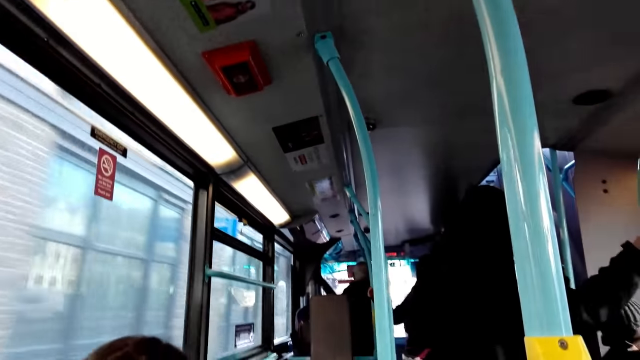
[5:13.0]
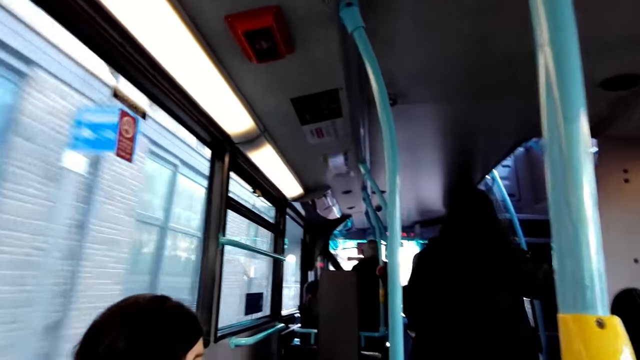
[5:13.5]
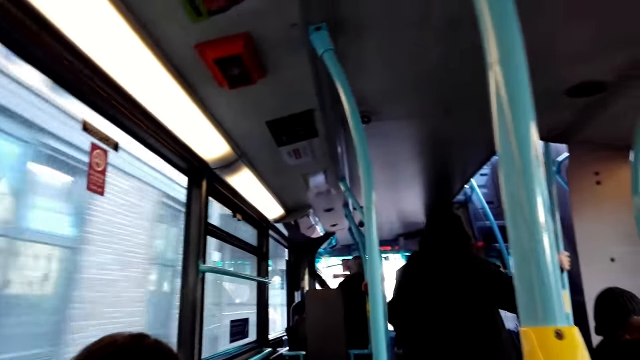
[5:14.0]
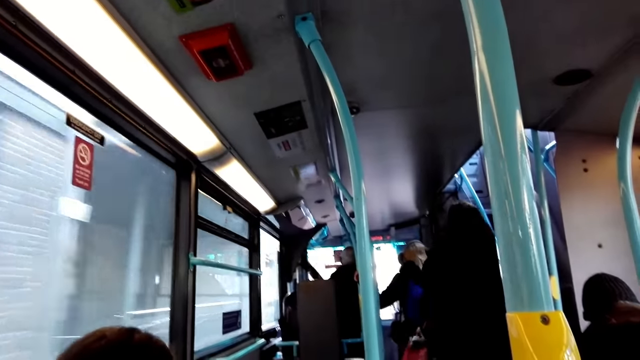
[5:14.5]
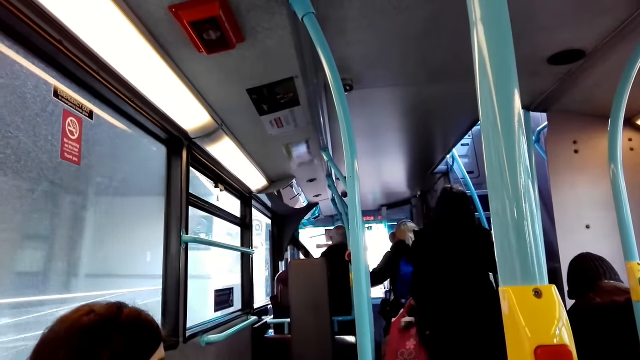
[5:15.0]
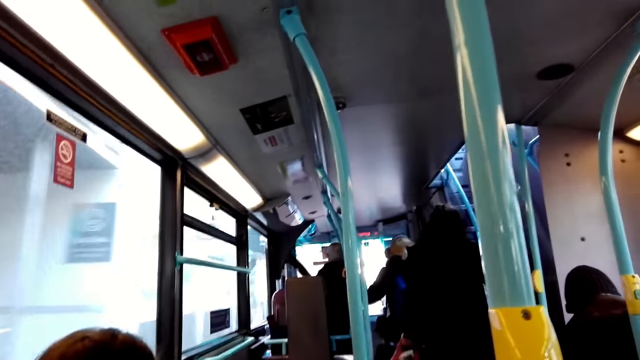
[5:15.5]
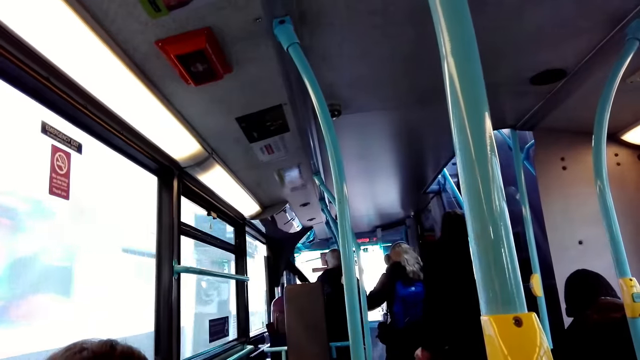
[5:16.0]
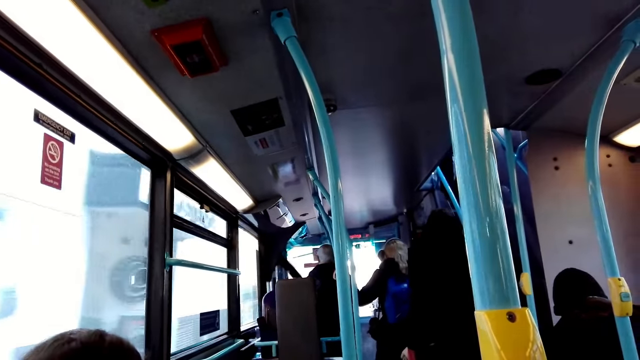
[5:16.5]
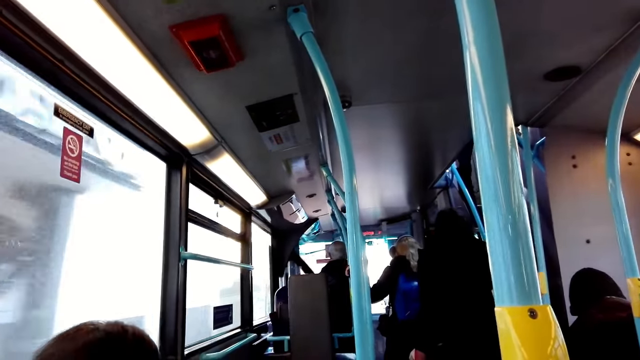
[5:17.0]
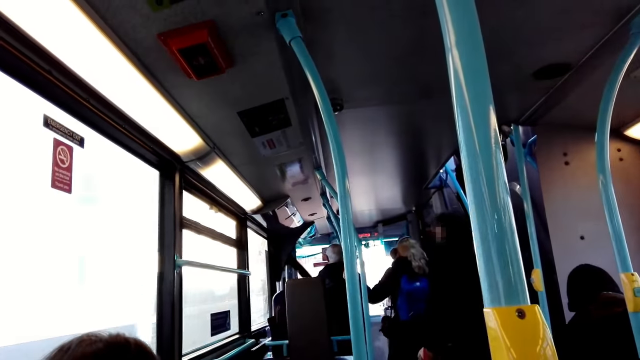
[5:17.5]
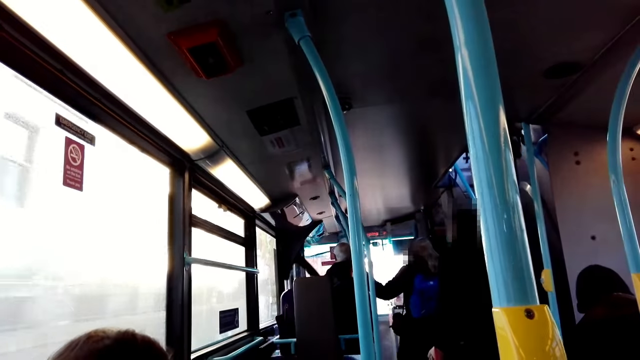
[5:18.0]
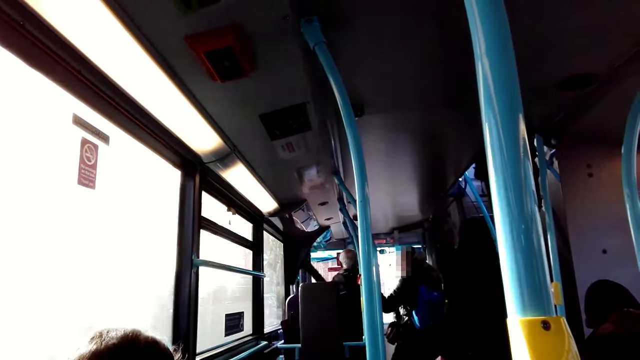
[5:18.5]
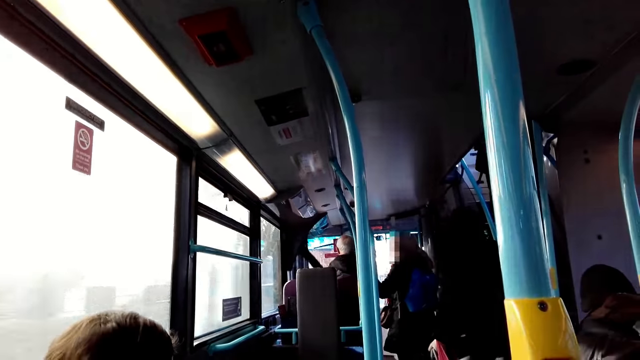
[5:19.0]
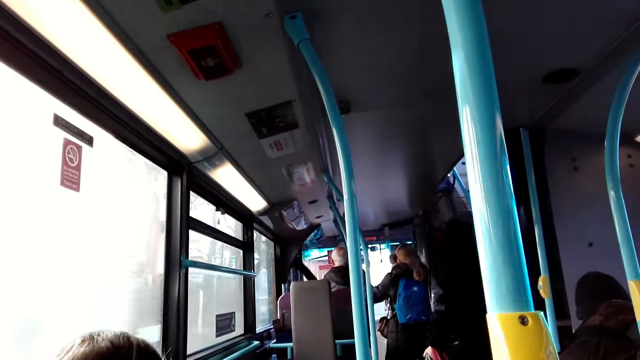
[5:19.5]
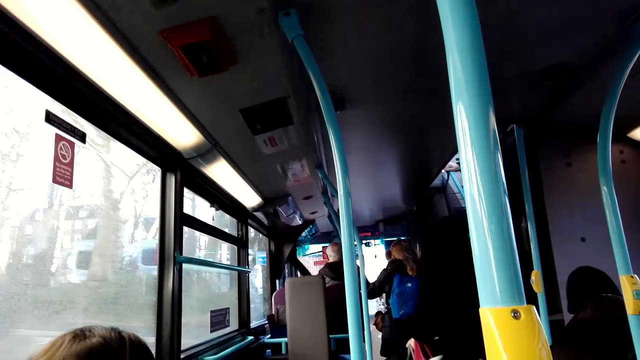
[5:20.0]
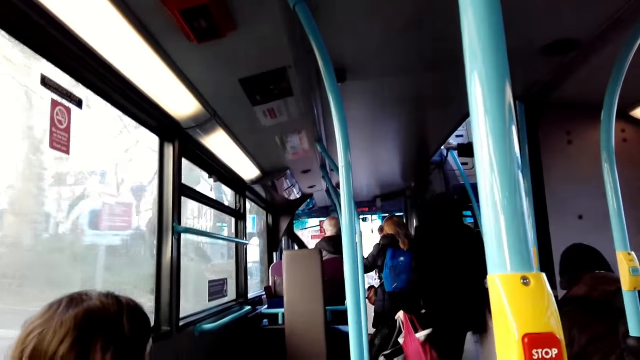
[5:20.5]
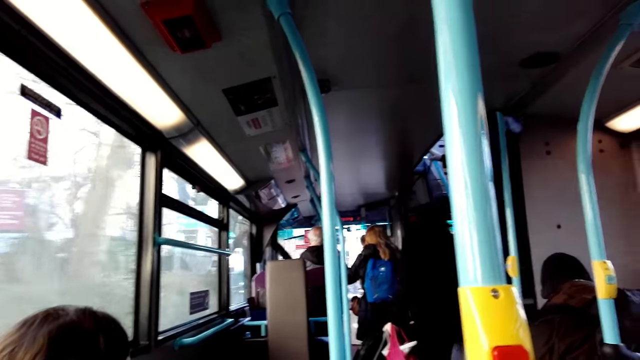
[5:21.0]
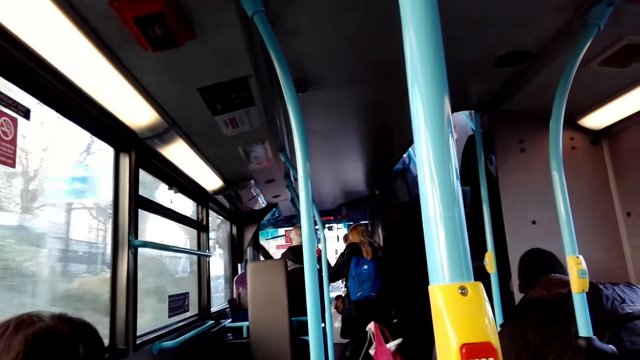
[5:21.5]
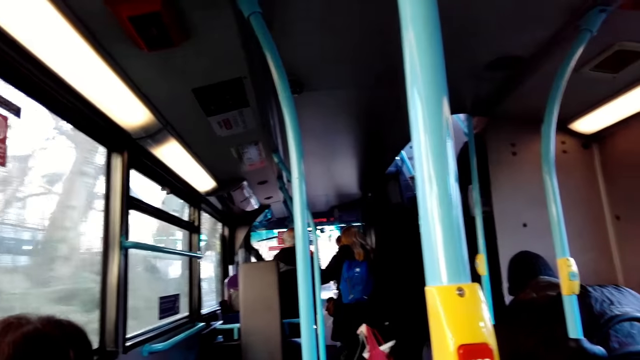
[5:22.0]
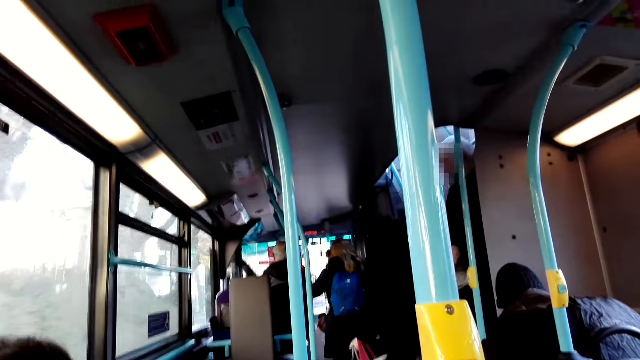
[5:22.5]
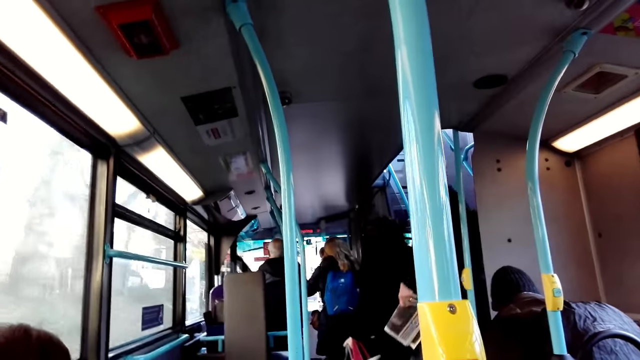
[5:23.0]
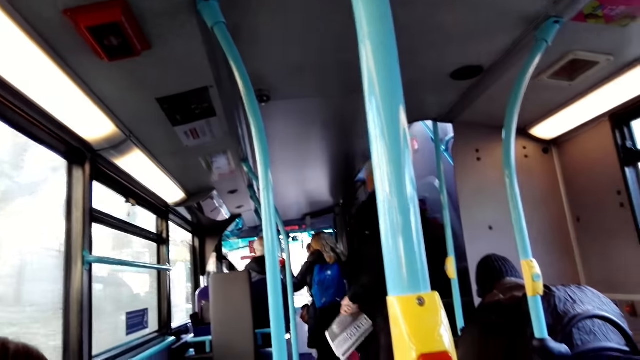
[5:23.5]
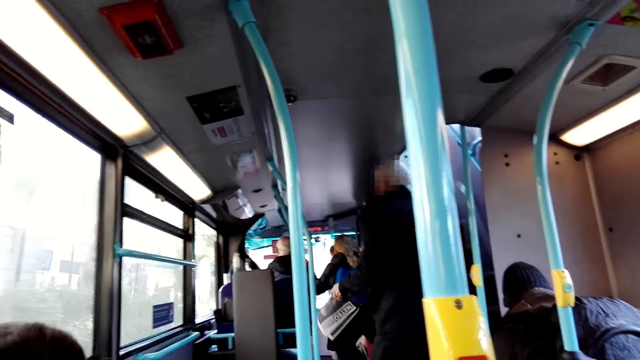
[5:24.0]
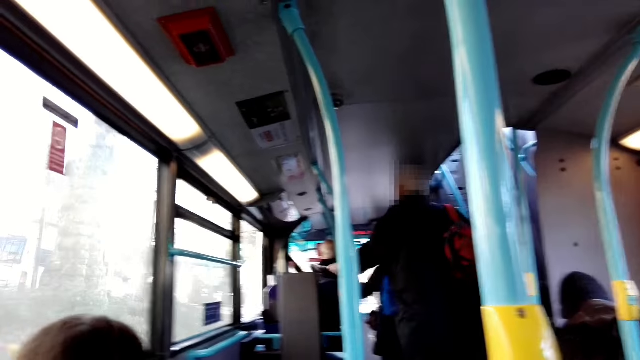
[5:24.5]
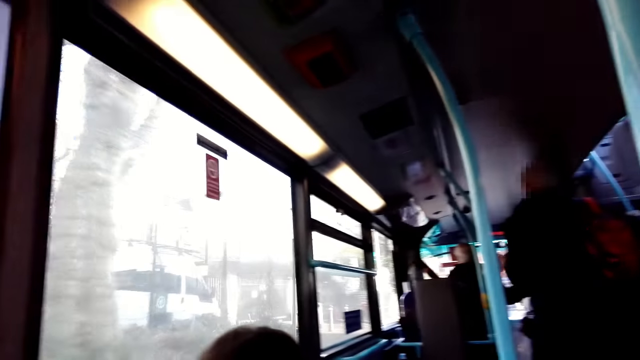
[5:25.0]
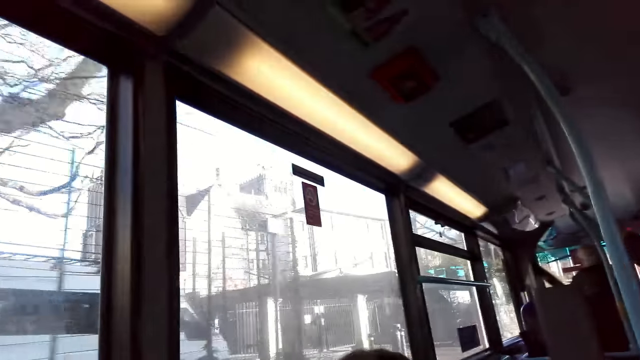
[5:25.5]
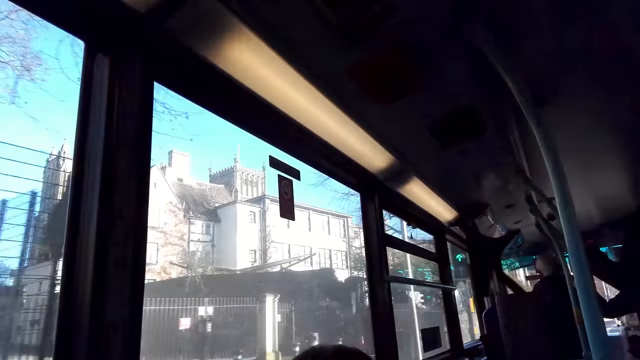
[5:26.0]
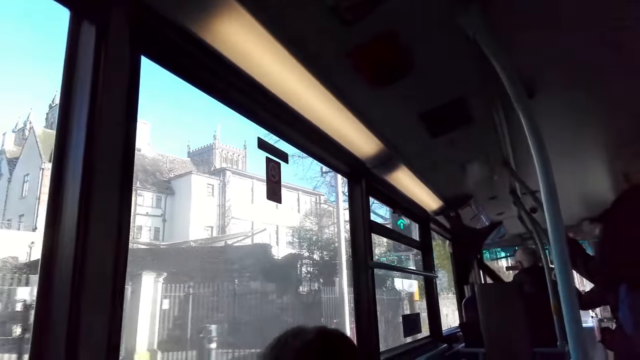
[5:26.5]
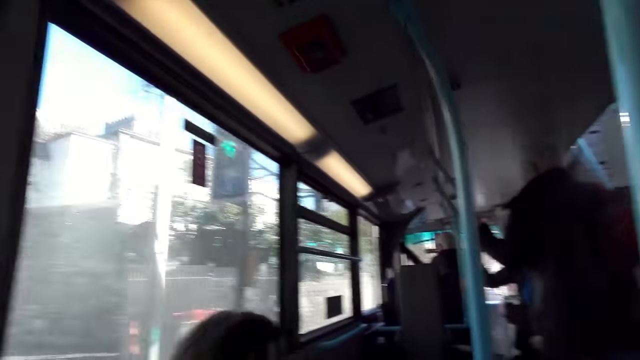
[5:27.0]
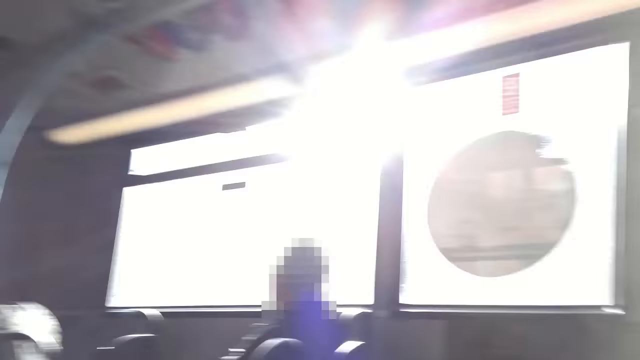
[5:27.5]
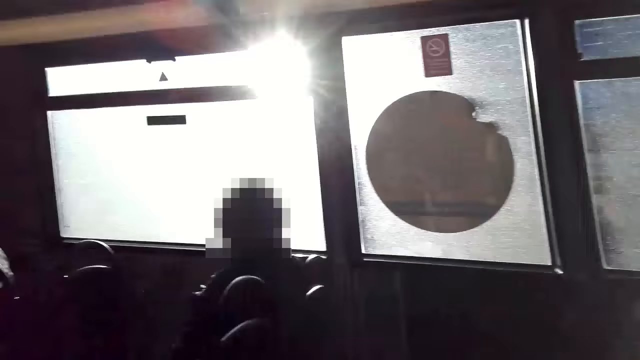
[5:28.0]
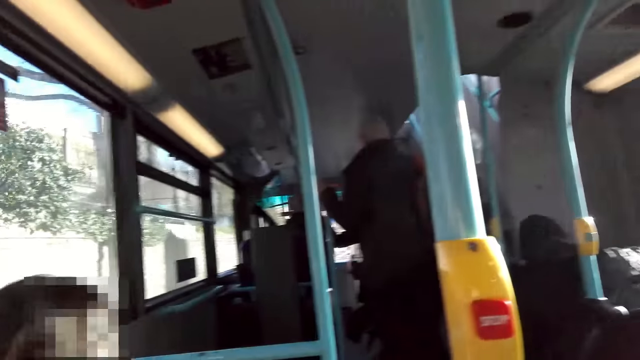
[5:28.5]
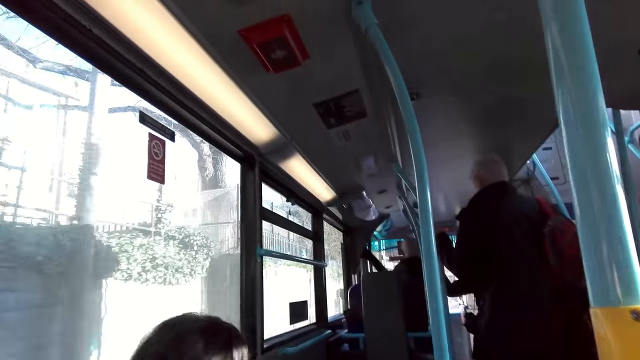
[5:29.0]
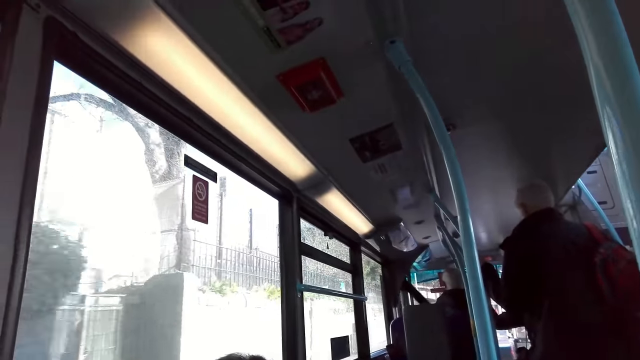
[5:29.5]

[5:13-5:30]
The woman holds the handgrip with her right hand. A man walks down the stair into the lower deck with both hands on the handrail. The man holds the handrail with his right hand. He throws a newspaper on a chair with his left hand. The camera wearer looks around the bus. The man holds a handgrip with his left hand.

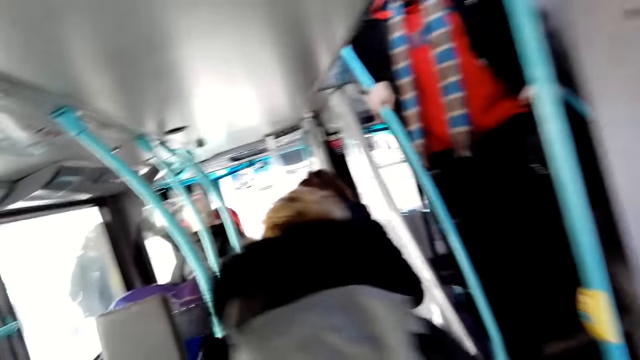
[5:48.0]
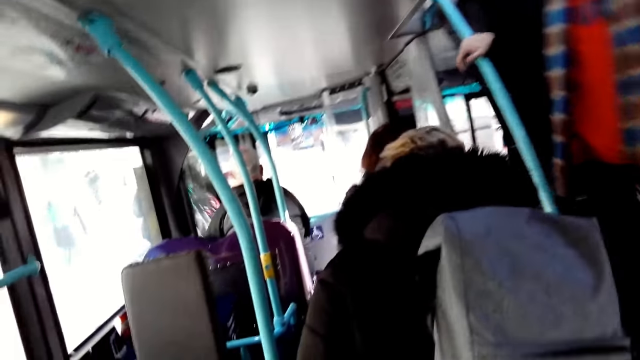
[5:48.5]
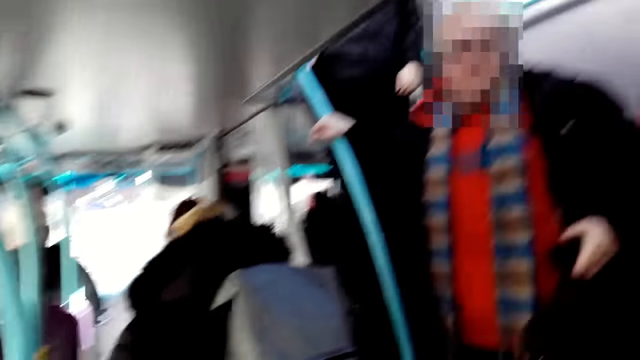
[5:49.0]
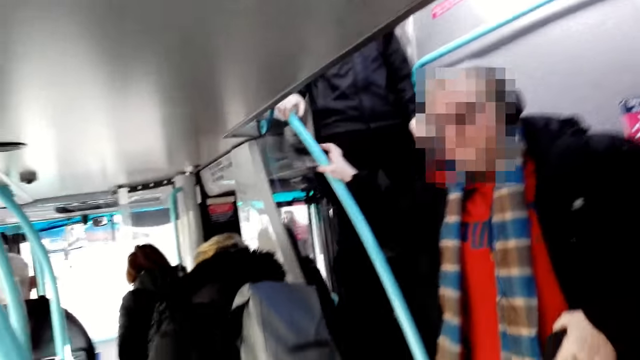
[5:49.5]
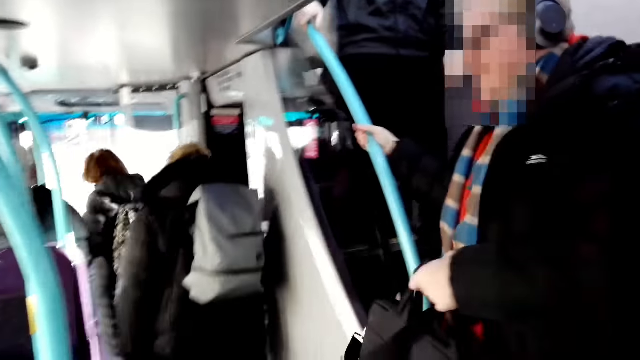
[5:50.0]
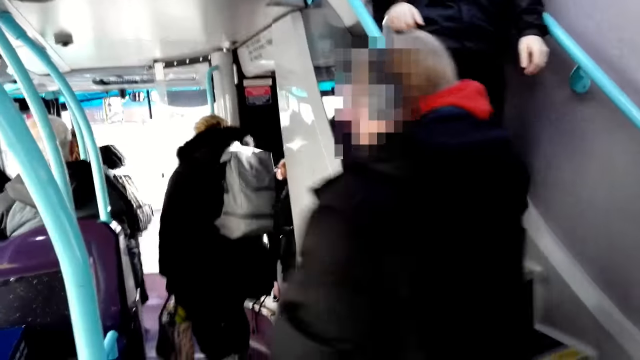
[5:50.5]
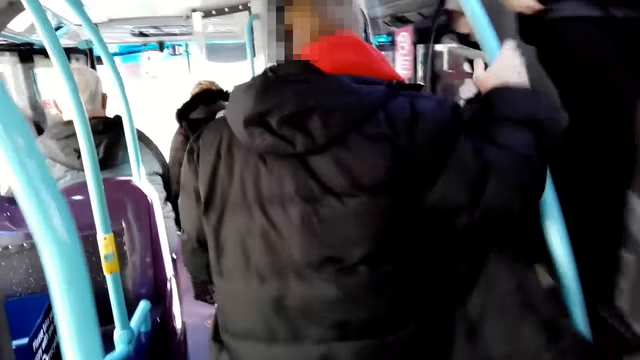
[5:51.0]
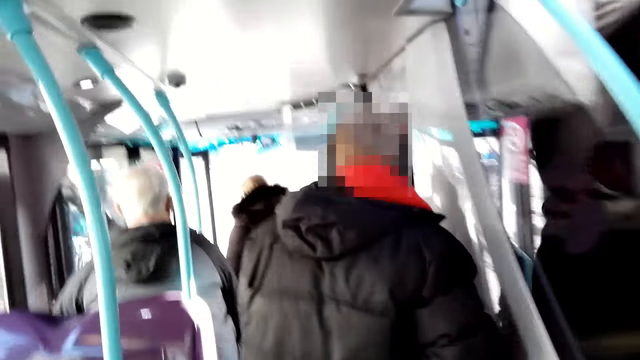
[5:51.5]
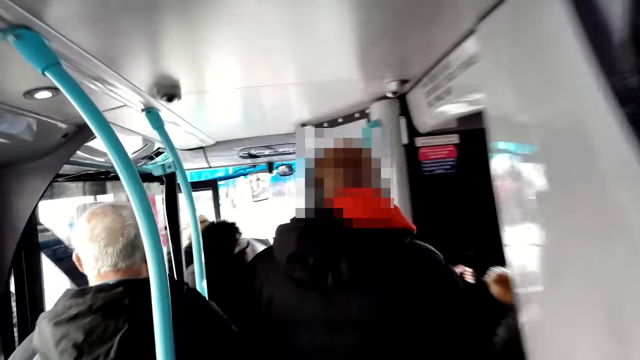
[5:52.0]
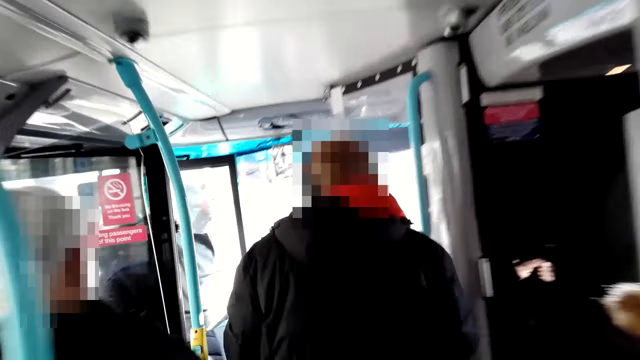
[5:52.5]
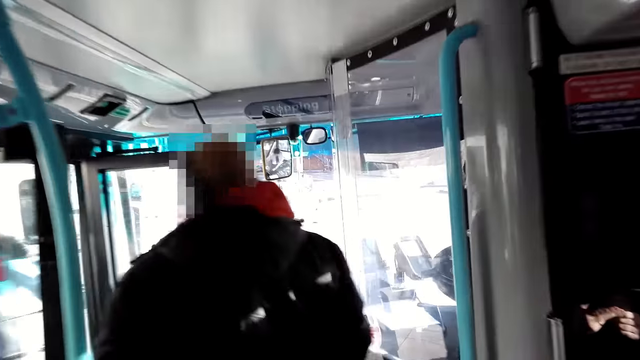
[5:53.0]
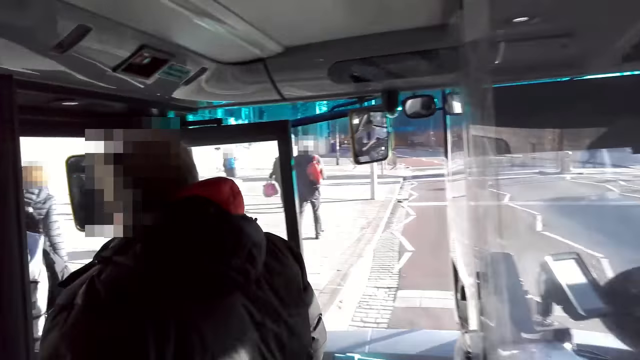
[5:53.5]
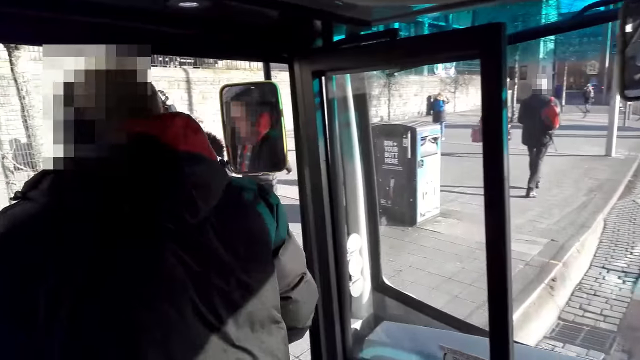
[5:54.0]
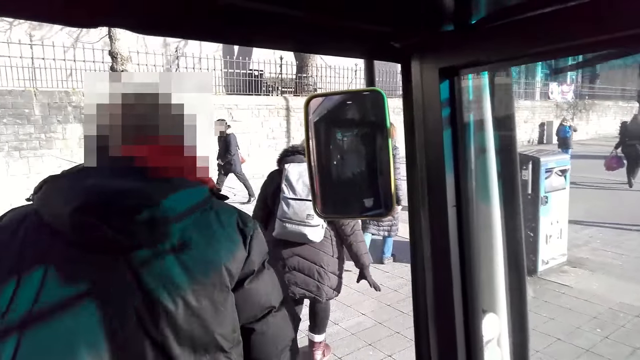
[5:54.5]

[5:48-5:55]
The woman alights from the double-decker bus. A man alights from the double-decker bus. Another man walks down the stair into the lower deck with his right hand on the handrail. Another woman alights from the double-decker bus. Another man alights from the double-decker bus. Another man alights from the double-decker bus. The camera wearer alights from the double-decker bus.
